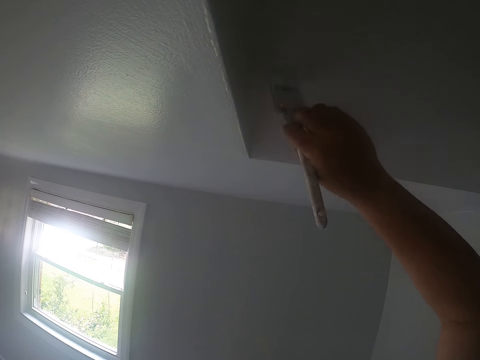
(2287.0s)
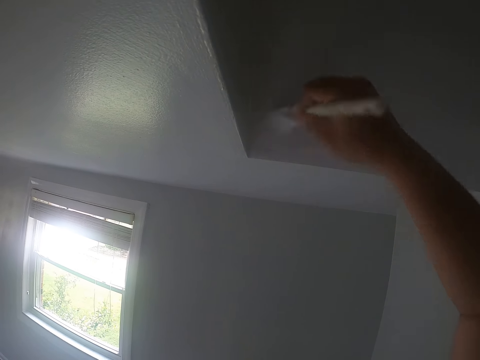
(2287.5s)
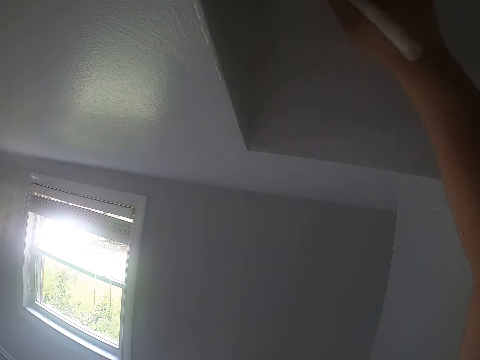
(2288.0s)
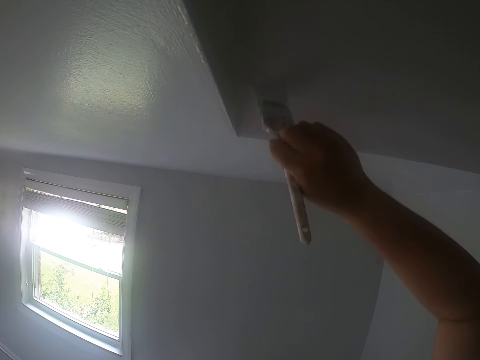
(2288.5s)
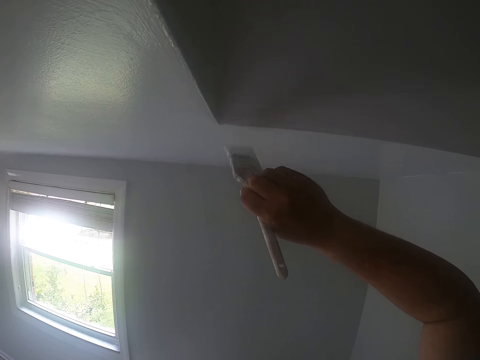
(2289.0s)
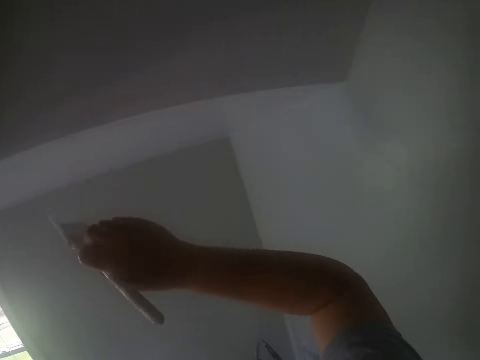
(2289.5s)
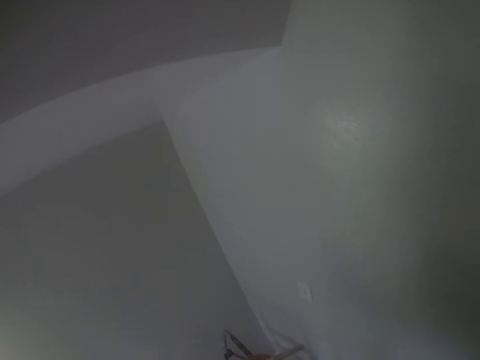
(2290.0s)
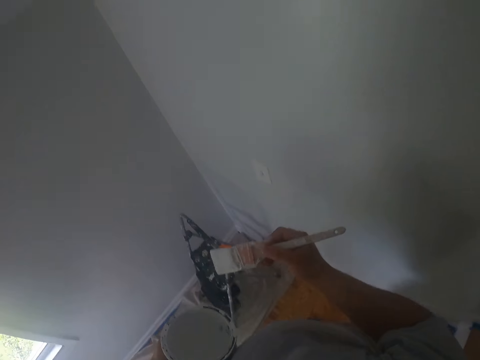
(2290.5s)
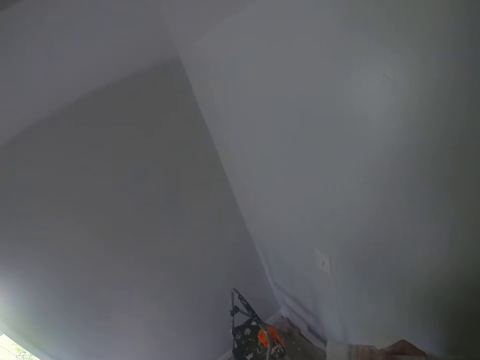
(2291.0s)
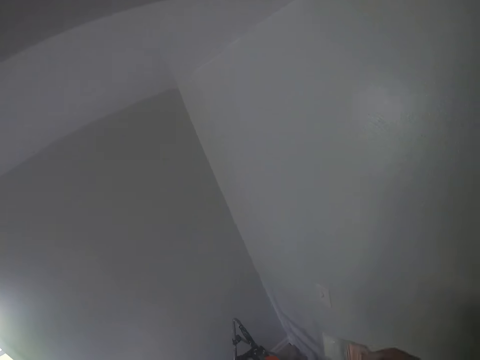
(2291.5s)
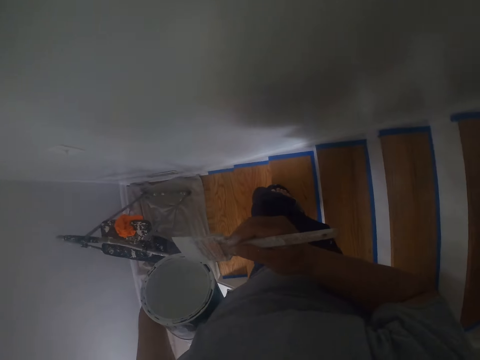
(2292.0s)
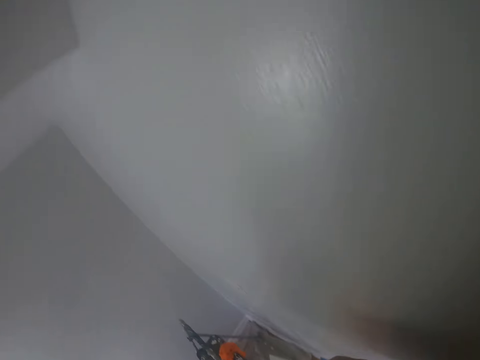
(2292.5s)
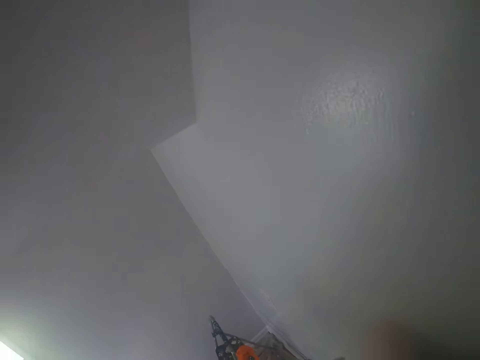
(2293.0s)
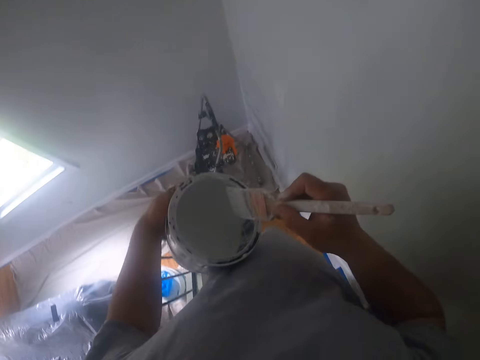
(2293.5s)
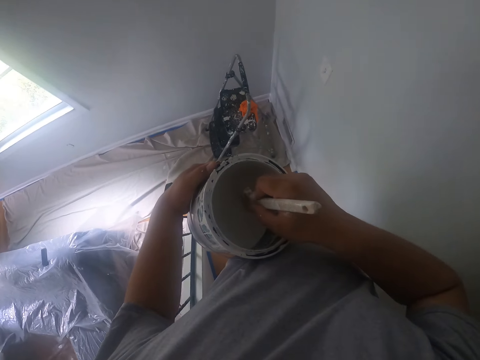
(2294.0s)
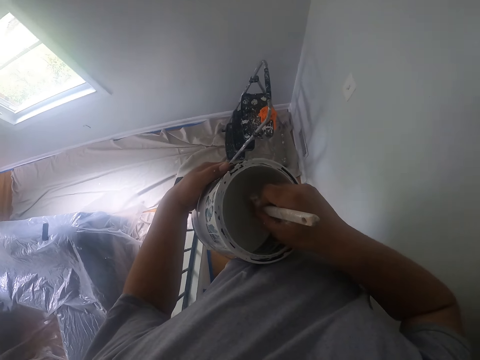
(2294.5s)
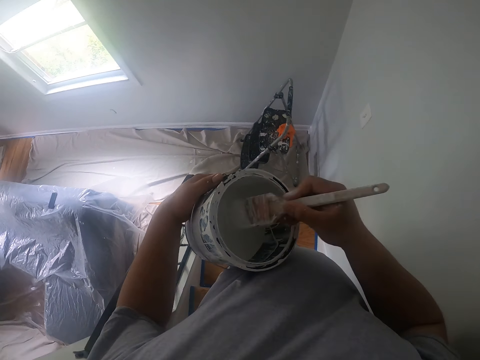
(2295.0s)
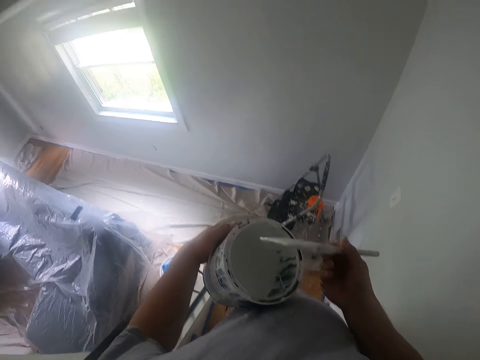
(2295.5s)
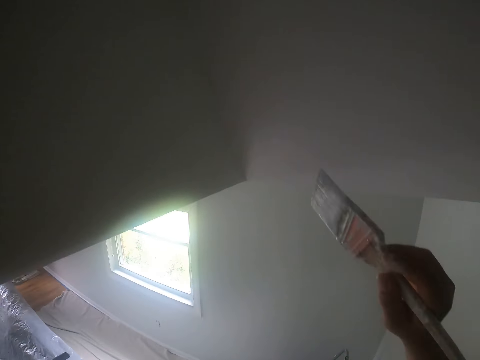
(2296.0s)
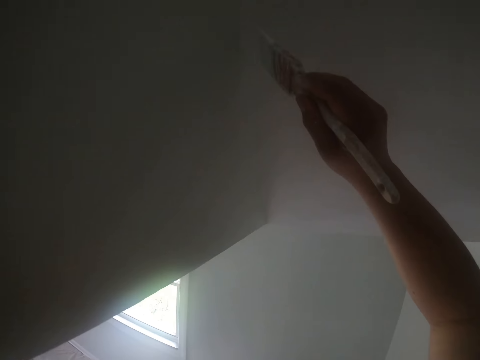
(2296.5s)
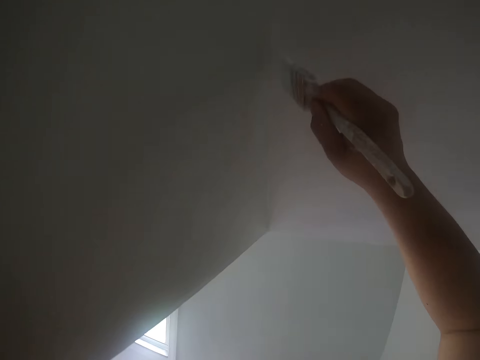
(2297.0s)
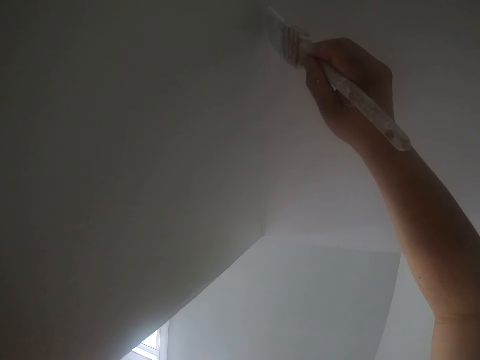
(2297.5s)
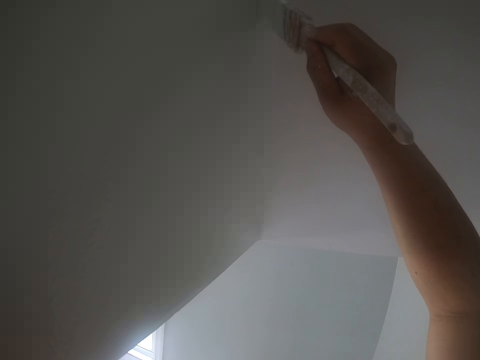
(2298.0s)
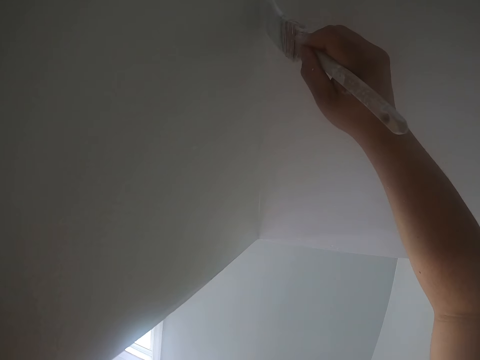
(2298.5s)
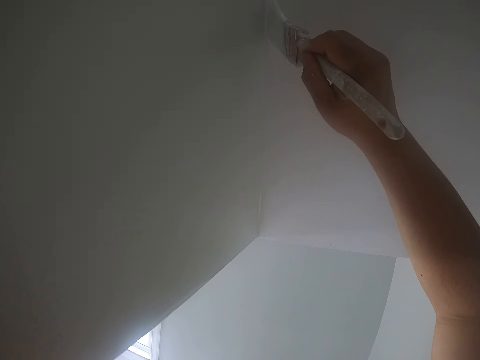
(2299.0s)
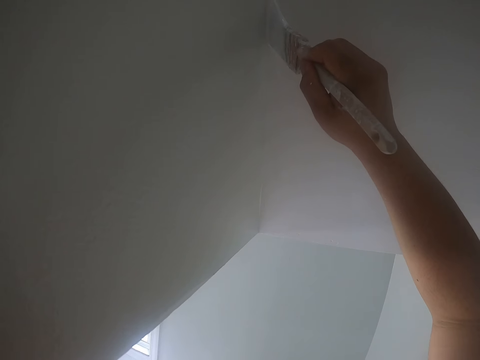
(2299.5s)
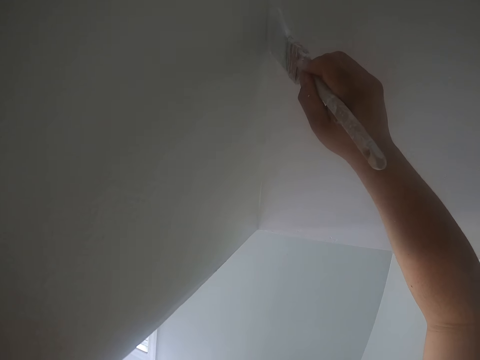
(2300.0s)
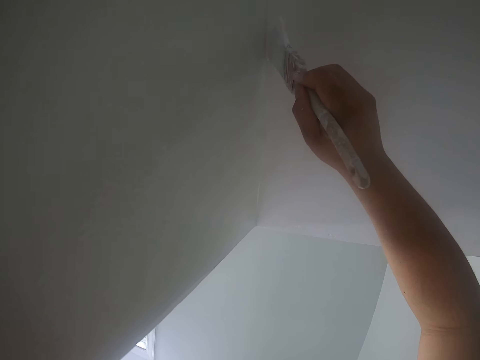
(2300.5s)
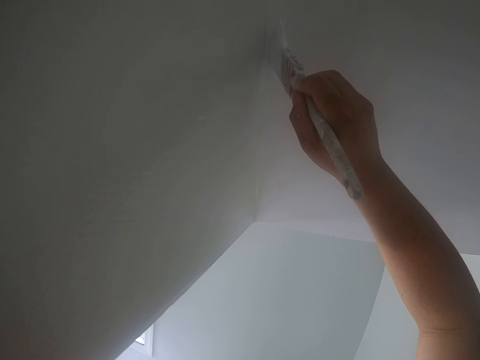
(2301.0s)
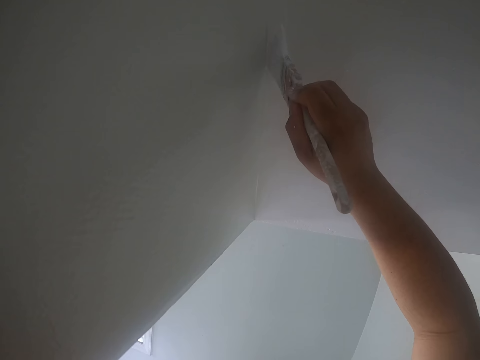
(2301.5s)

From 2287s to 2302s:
The camera wearer holds the paint brush. He looks at the walls. He dips the paintbrush into the can of paint in his left hand. He paints the ceiling or wall with the paintbrush in his right hand.

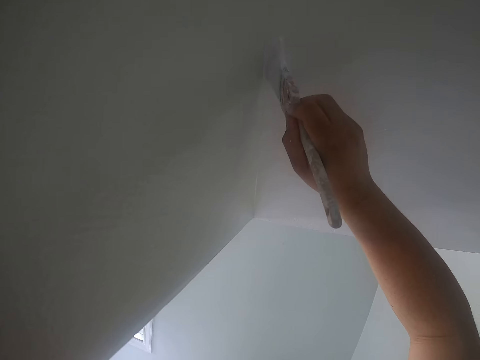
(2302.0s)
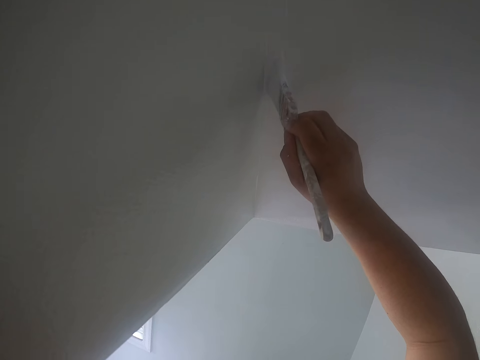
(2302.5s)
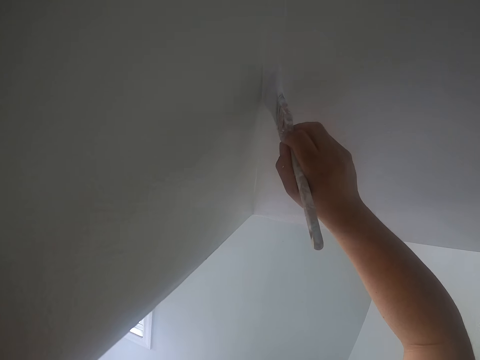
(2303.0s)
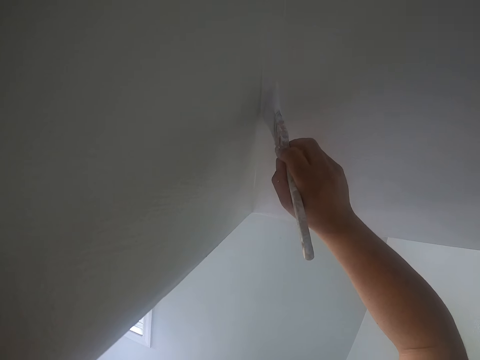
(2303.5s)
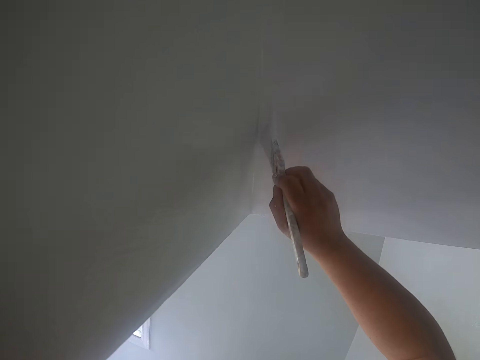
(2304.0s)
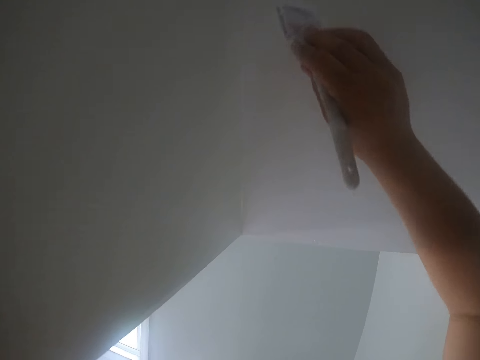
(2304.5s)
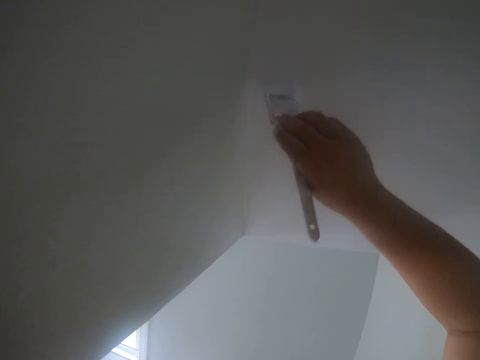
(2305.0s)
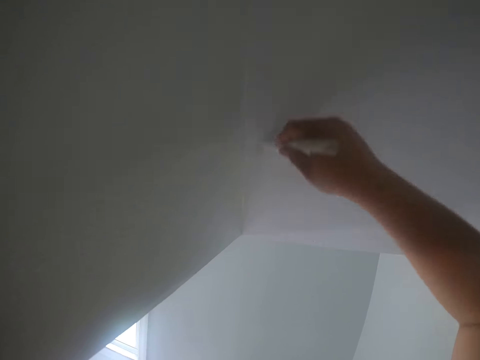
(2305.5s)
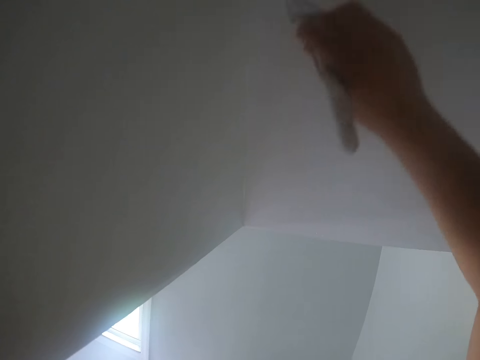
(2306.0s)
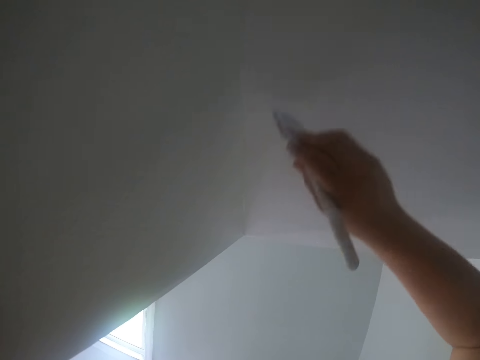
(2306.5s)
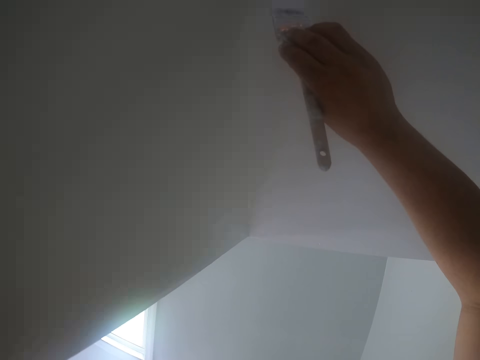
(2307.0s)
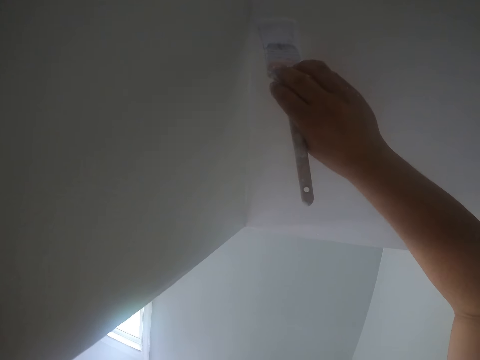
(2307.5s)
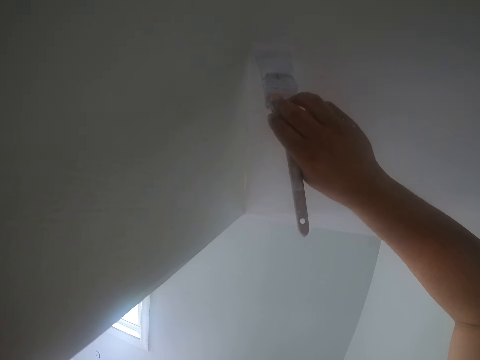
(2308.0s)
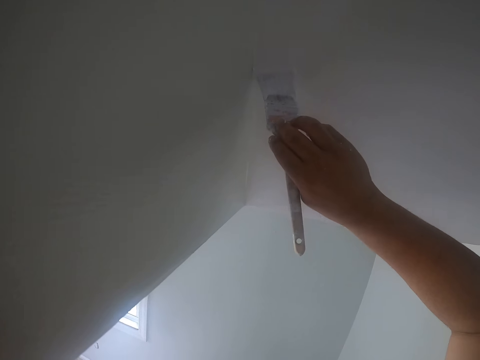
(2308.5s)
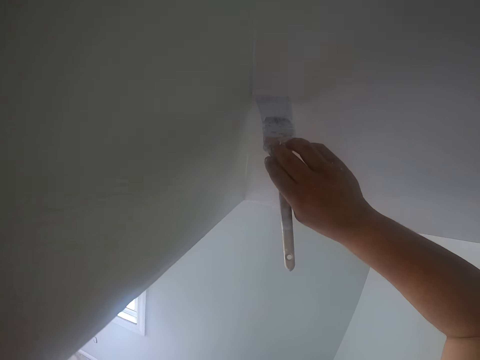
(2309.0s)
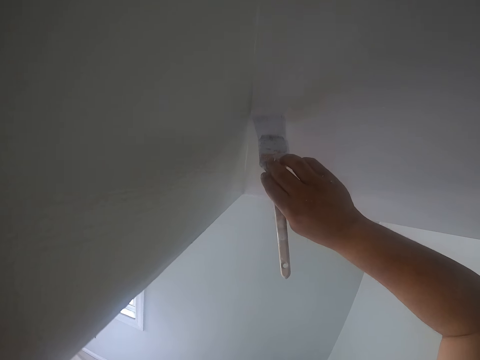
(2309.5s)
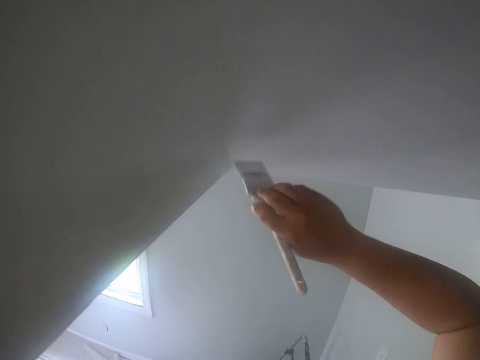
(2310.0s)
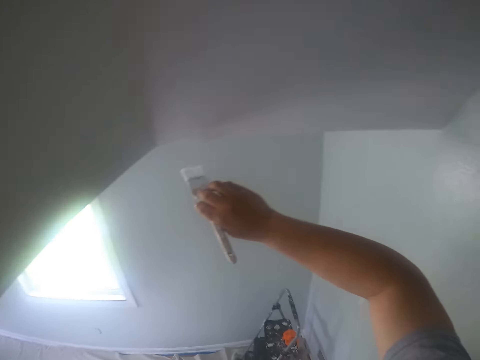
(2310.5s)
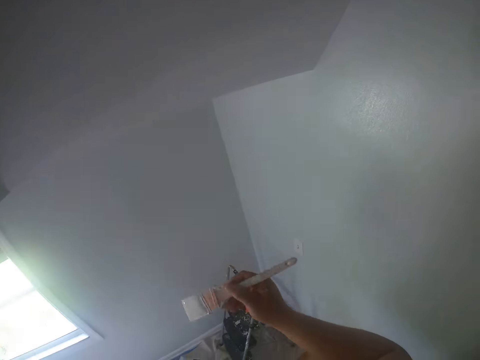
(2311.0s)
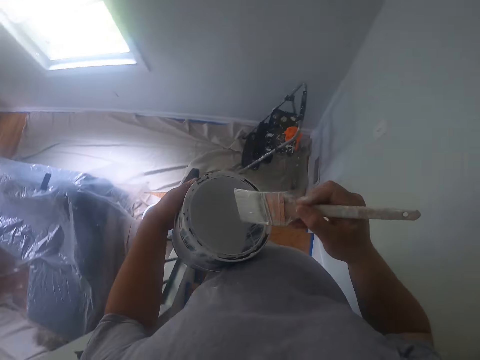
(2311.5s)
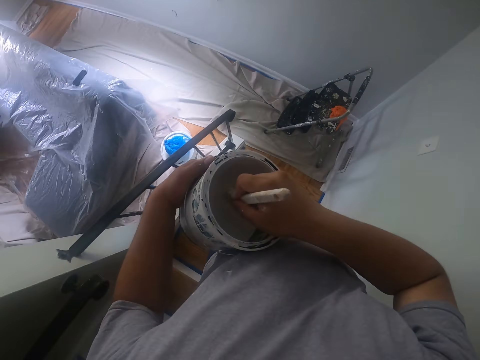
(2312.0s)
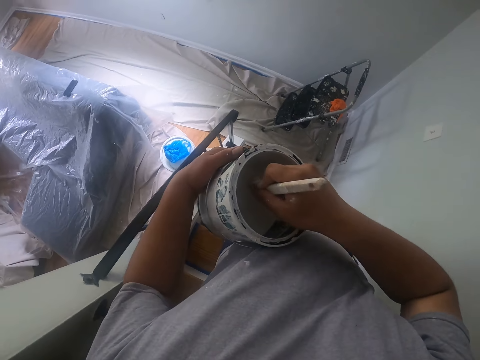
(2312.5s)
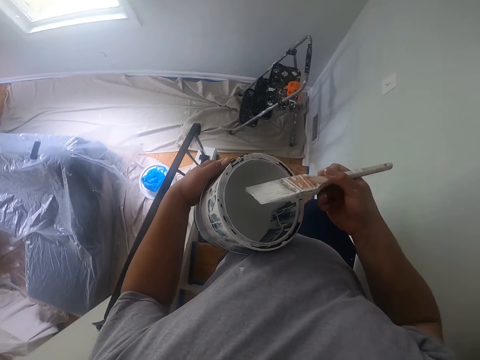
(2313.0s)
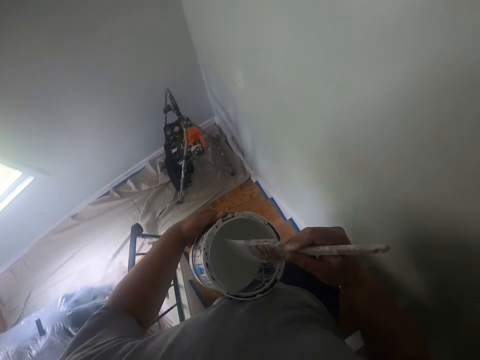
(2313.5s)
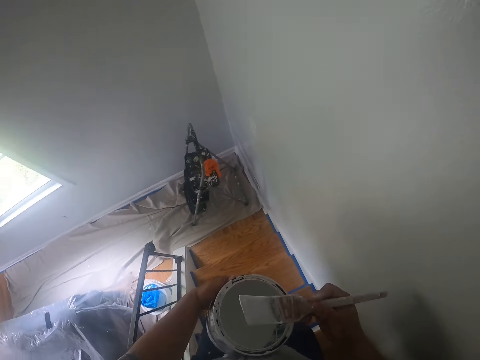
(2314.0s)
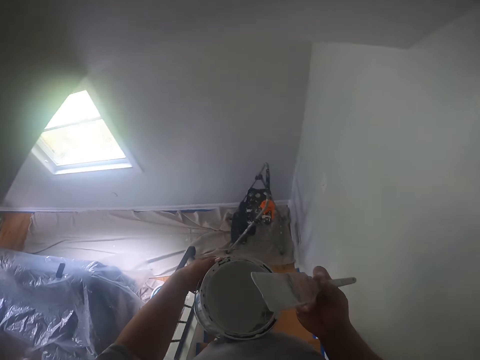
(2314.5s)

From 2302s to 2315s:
The camera wearer dips the paintbrush into the can of paint in his left hand.
